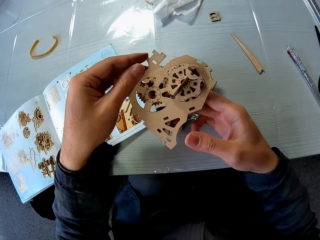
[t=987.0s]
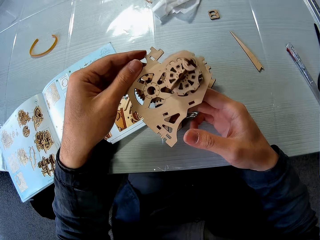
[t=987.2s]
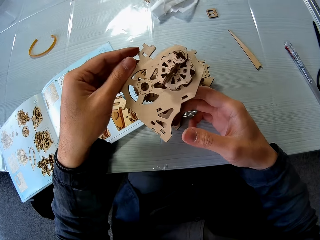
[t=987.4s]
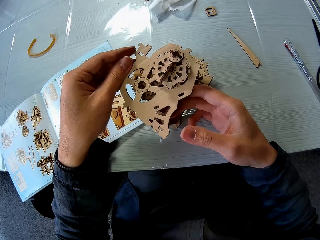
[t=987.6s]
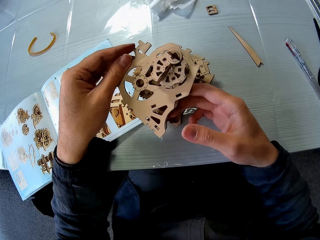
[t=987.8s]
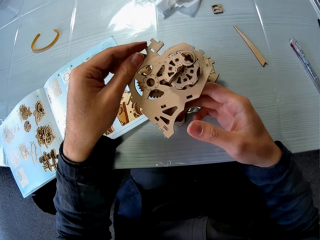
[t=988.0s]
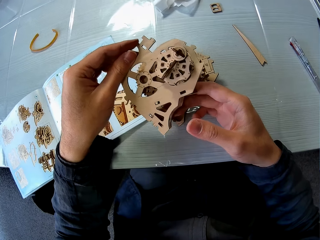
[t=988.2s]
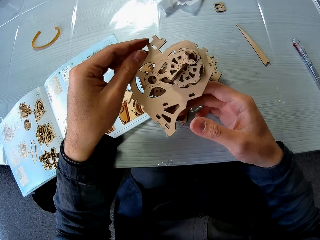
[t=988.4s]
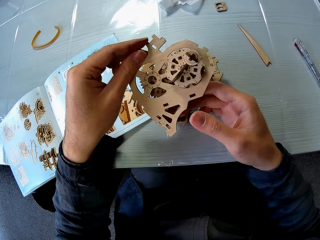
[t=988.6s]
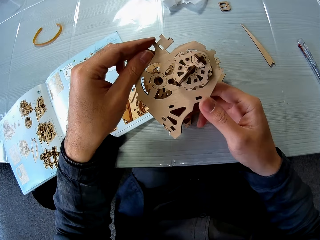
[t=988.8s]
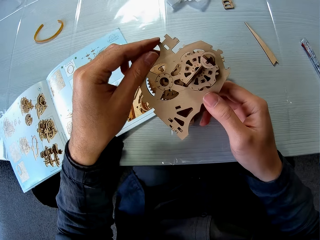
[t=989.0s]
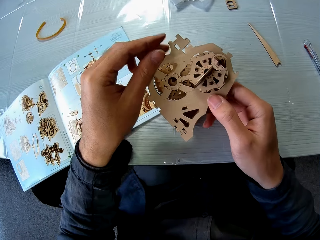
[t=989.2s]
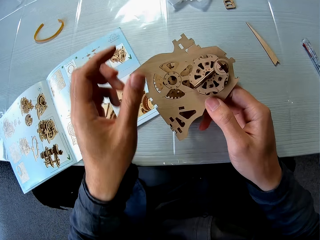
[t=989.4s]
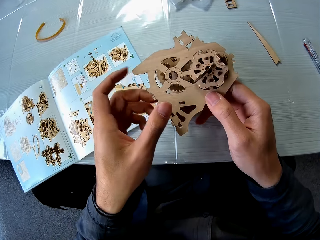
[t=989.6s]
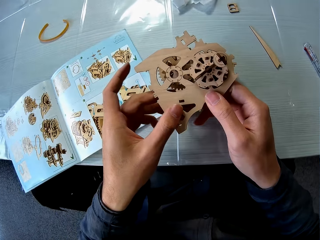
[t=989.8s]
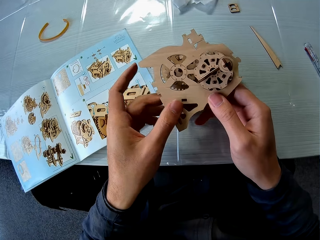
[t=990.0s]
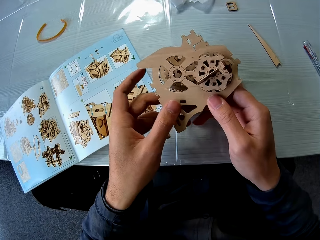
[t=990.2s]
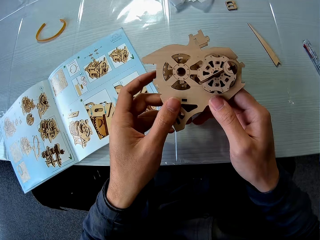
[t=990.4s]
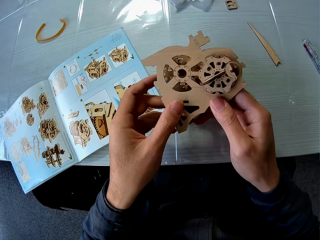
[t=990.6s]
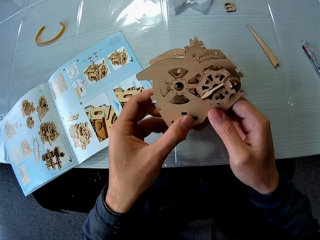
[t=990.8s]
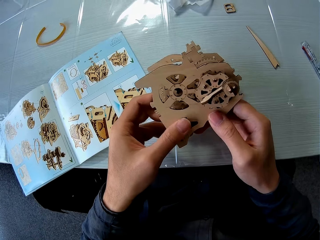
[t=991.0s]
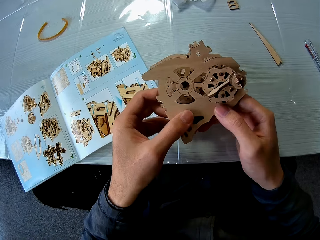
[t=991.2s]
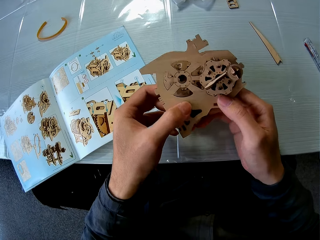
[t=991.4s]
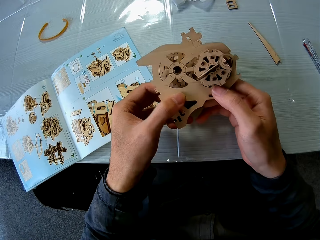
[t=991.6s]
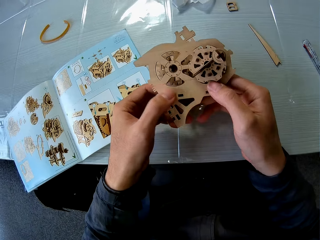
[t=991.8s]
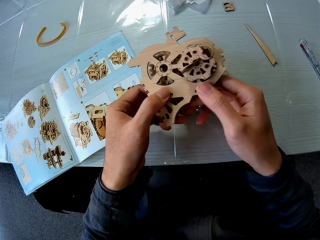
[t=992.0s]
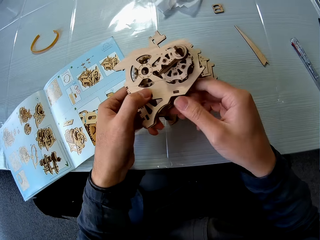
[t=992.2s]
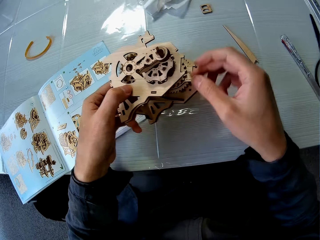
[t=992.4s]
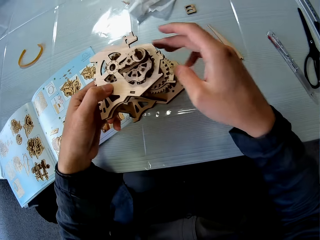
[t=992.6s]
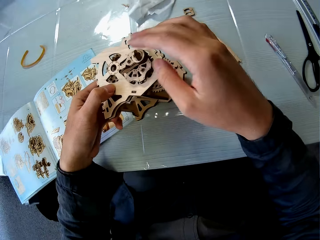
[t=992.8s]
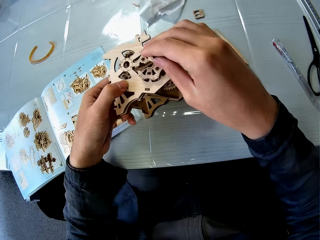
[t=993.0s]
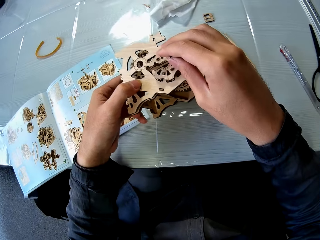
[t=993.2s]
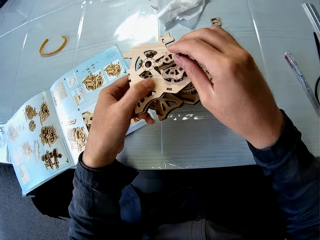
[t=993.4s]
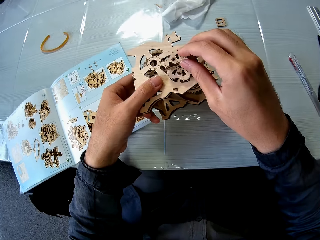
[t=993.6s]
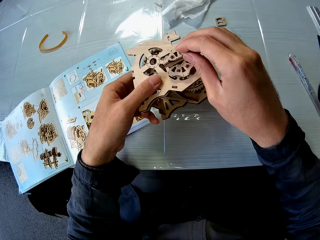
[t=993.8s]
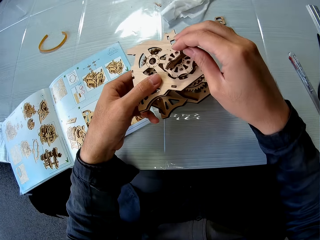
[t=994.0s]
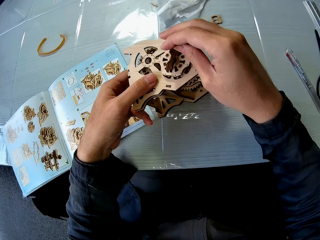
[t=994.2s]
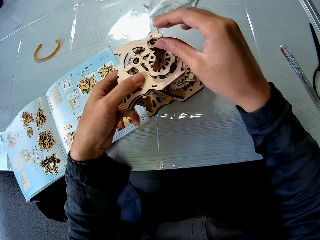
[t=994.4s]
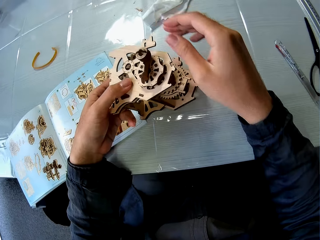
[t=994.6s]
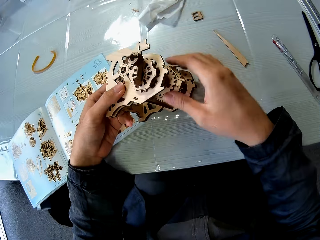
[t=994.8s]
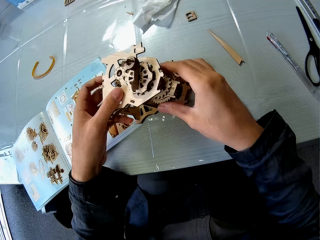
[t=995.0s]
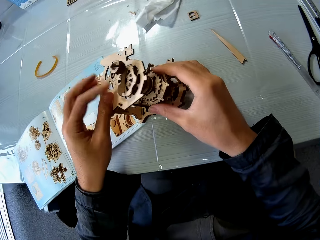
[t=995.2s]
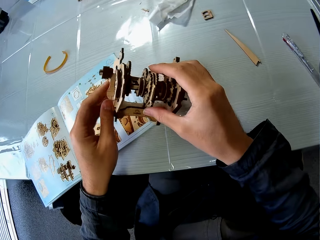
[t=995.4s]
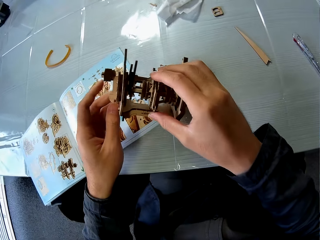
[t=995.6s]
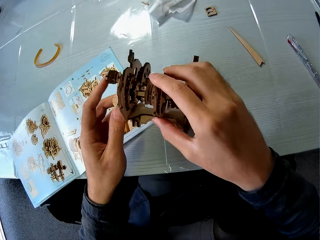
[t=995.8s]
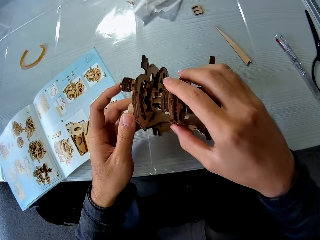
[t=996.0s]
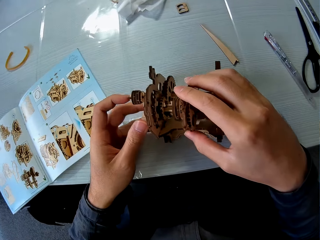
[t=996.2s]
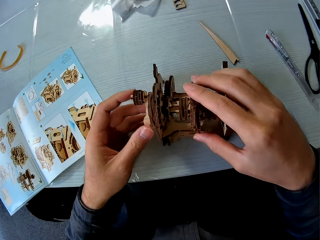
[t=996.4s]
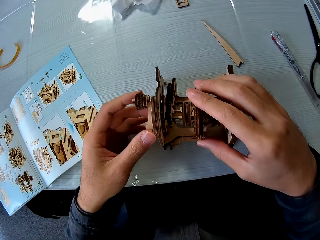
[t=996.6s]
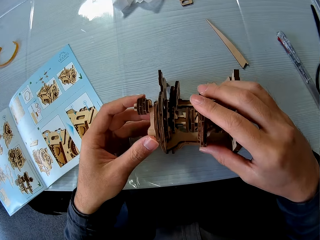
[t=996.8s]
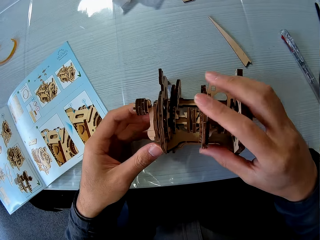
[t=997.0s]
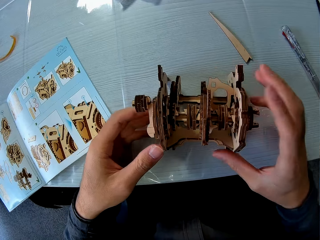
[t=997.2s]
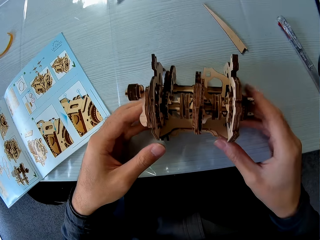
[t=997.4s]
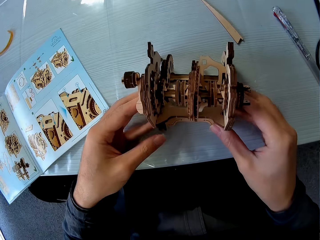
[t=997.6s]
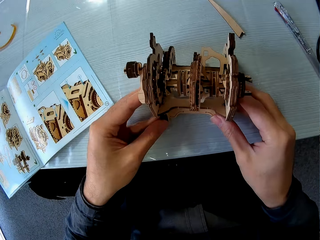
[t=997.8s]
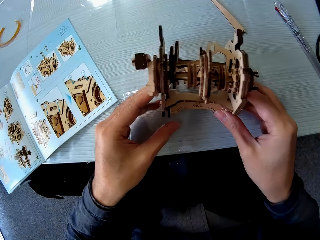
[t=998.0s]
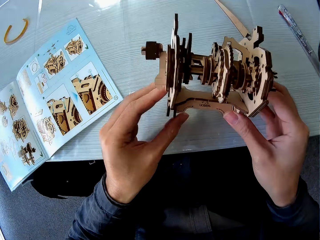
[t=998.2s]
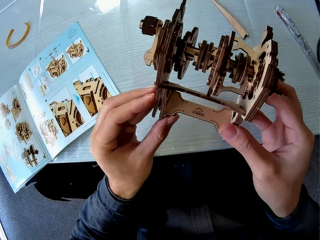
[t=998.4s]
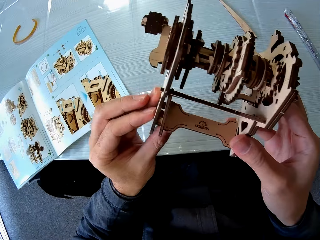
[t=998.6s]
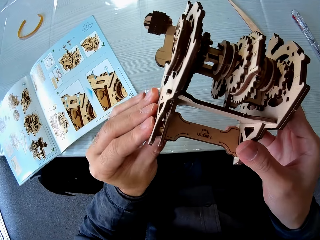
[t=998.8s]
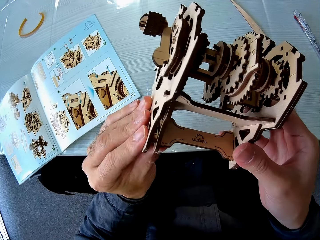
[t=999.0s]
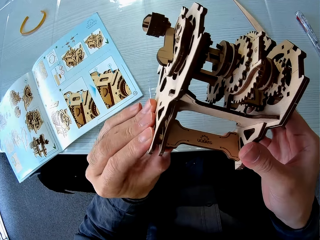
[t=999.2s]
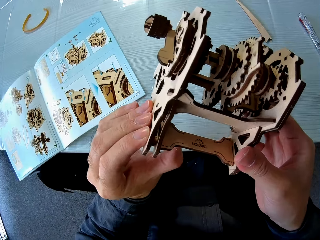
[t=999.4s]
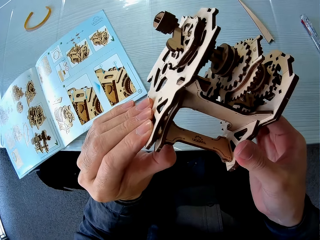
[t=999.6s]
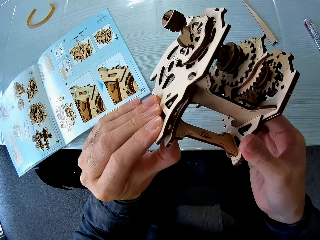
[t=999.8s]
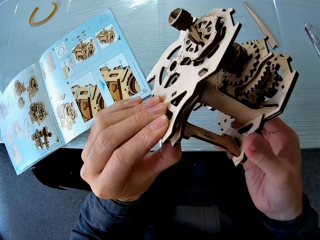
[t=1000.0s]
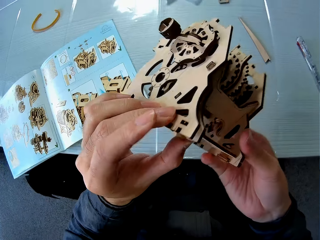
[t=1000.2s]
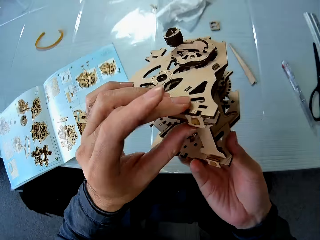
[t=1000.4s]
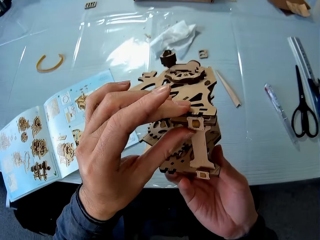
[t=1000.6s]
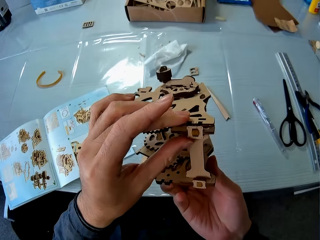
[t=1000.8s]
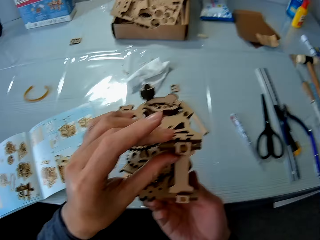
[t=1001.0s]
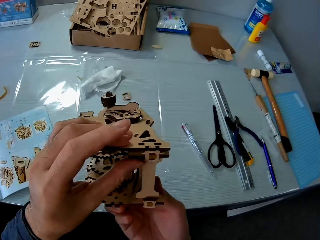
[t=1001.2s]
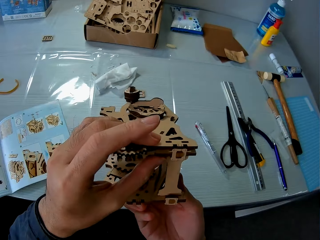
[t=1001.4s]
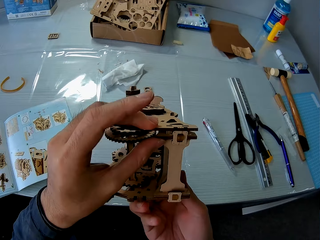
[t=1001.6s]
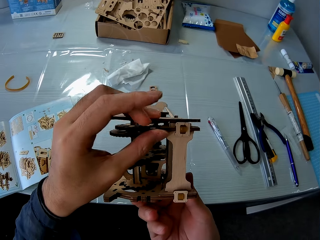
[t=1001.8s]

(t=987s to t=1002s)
The camera wearer fixes the gear part on the gear box. They turn the roller or stem gear on the gear box. They place the stem gear down. They fix the gear part on the gear box properly. They hold up the stem gear.

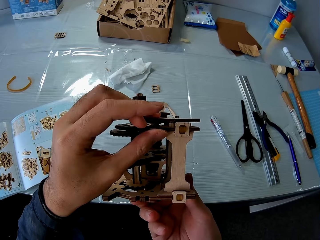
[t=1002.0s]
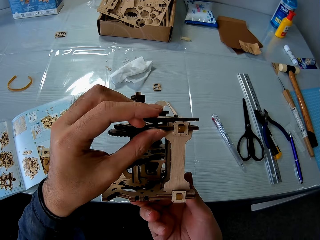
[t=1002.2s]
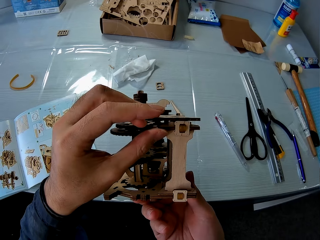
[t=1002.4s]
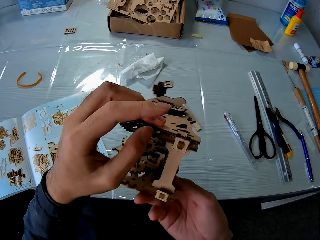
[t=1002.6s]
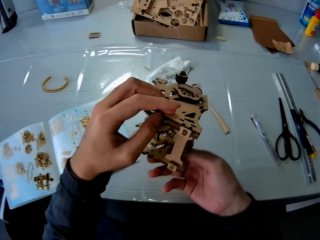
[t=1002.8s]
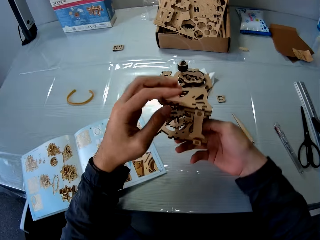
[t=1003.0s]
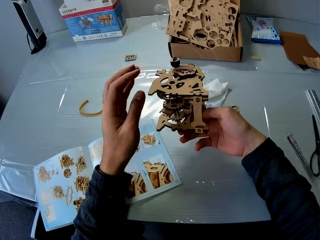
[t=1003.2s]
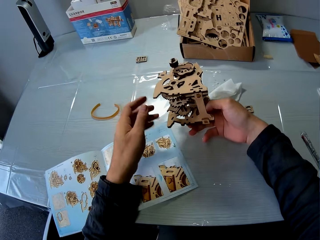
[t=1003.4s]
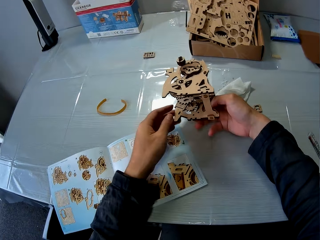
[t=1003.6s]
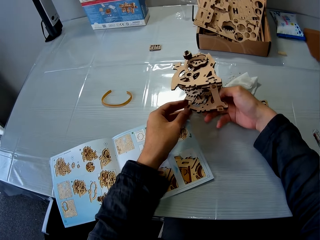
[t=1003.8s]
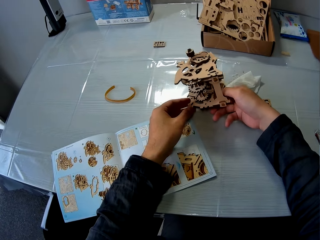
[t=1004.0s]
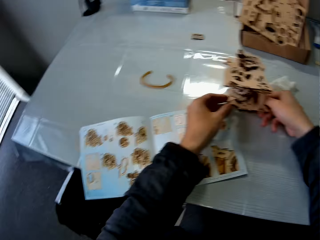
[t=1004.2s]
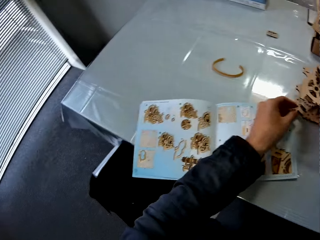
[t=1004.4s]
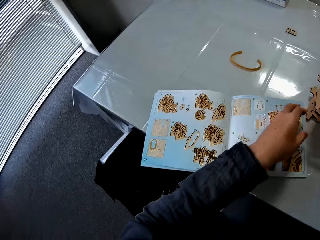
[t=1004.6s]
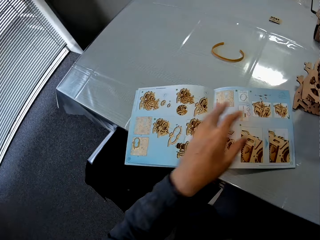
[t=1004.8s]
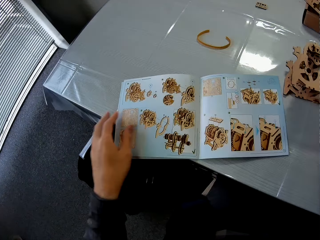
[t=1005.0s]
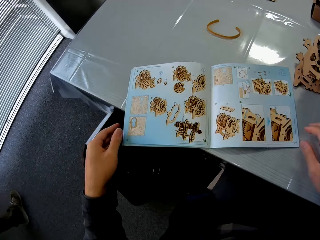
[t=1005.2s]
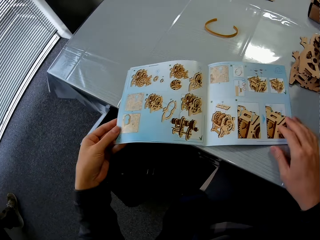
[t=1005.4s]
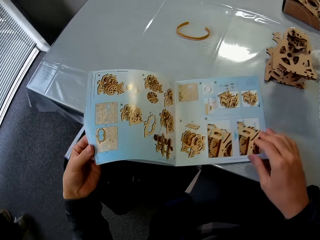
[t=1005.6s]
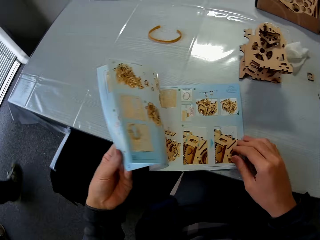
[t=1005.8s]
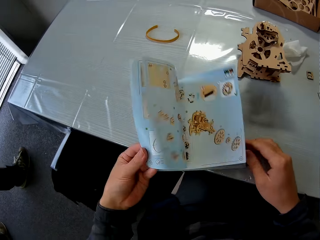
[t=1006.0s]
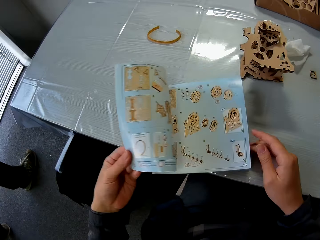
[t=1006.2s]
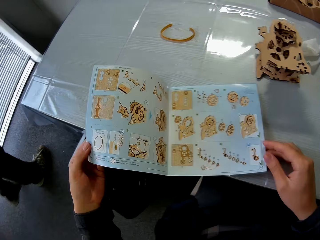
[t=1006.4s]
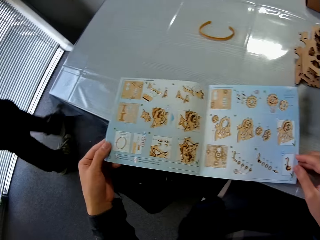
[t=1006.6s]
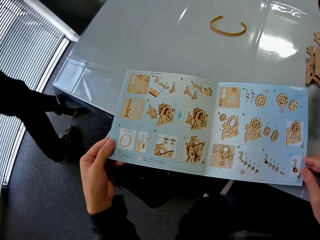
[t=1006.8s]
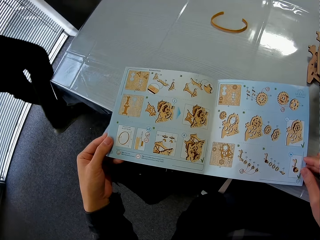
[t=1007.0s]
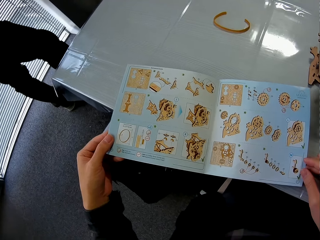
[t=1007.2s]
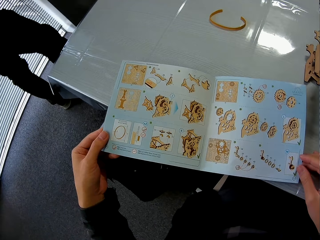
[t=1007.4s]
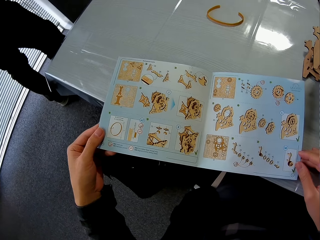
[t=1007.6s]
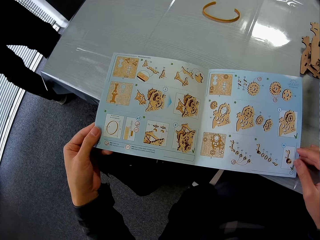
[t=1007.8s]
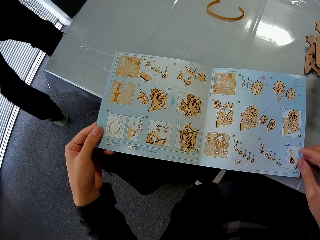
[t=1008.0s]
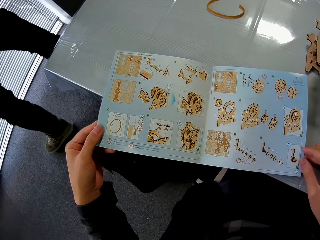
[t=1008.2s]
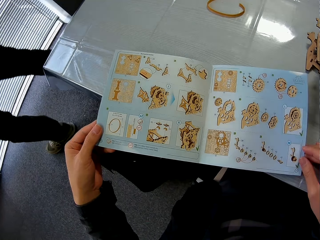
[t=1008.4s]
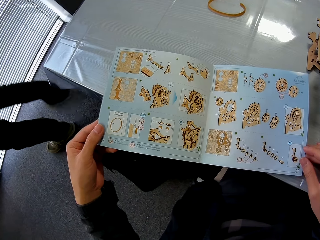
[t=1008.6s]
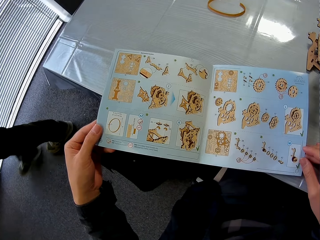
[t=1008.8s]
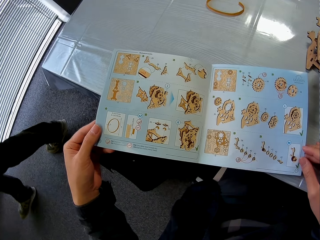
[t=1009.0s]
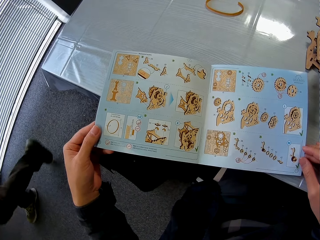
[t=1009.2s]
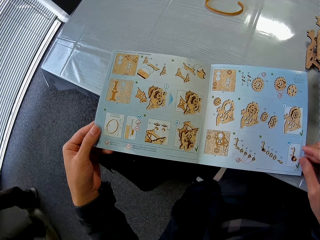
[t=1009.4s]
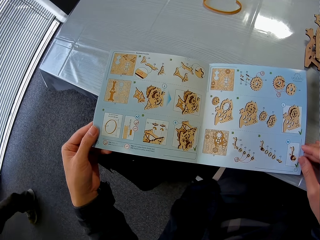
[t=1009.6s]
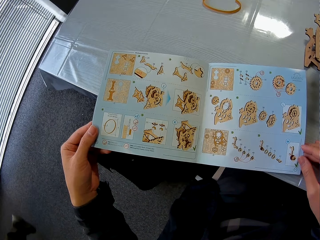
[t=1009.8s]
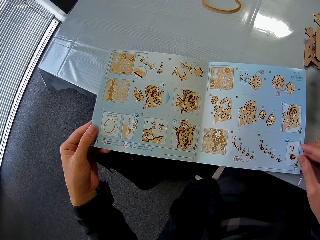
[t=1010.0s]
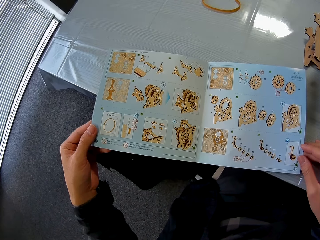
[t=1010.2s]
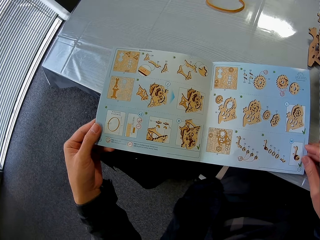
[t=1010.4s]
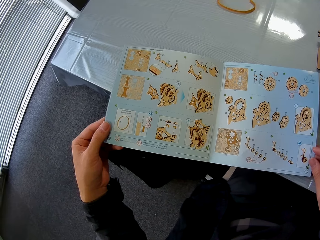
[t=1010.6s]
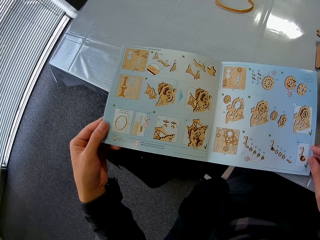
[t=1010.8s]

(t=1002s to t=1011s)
The camera wearer places the gear box on the table. They hold the book. They flip through the manual book. A person walks in. The camera wearer studies the manual. The person walks away.
